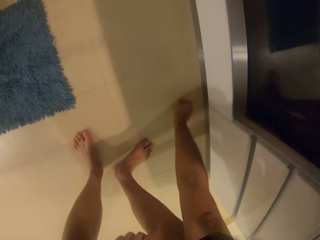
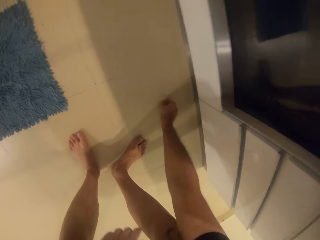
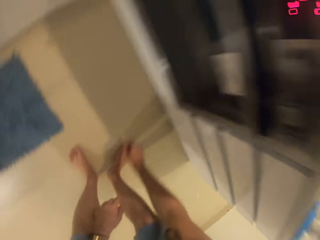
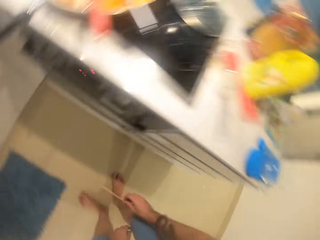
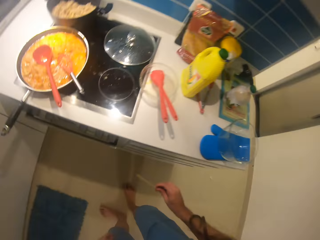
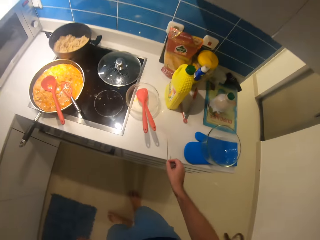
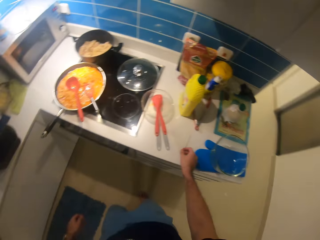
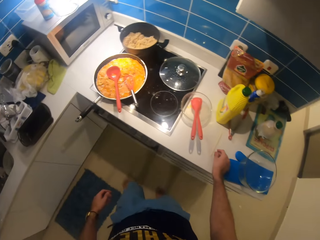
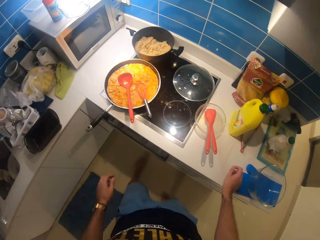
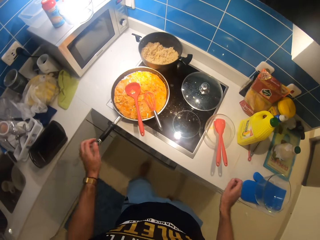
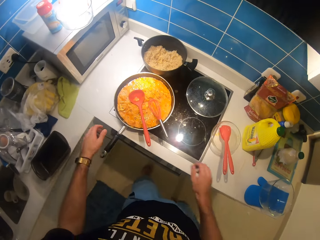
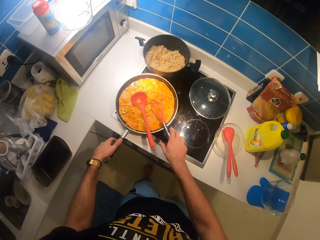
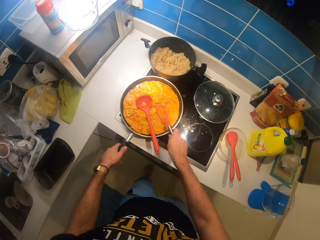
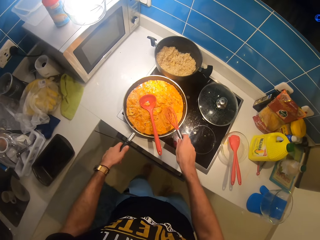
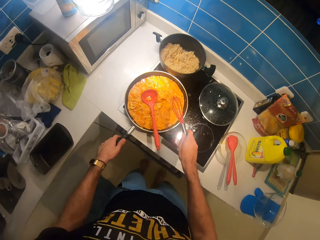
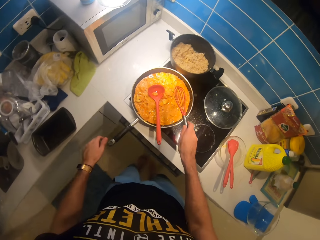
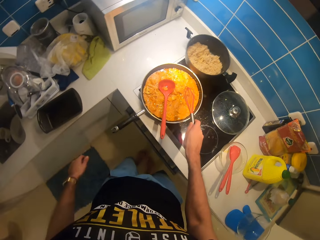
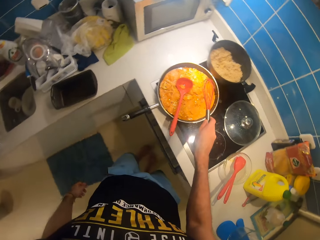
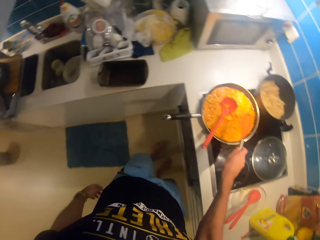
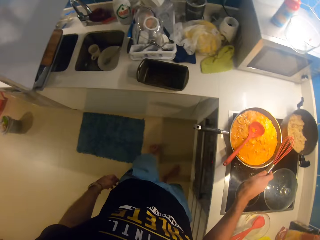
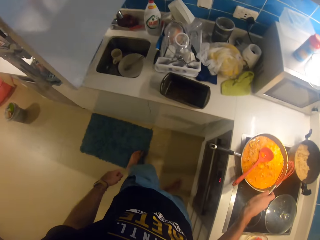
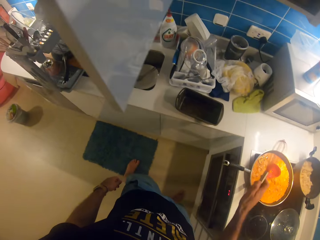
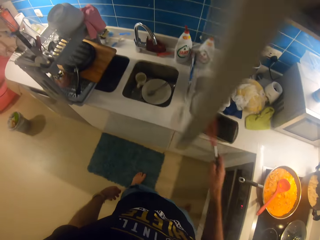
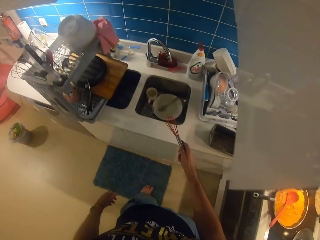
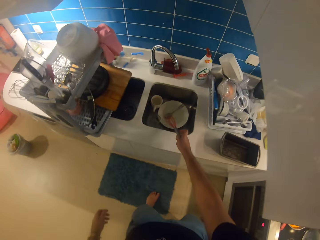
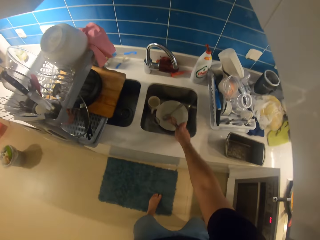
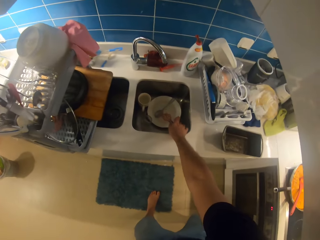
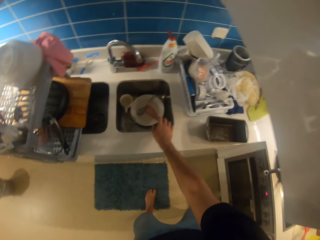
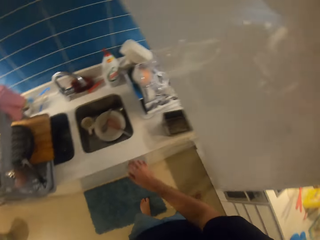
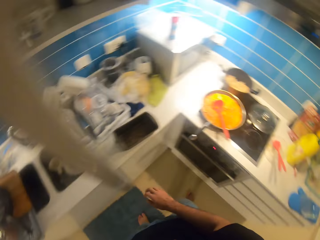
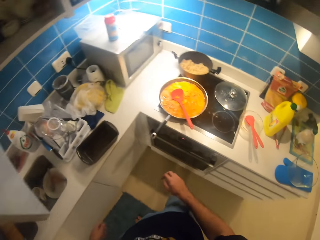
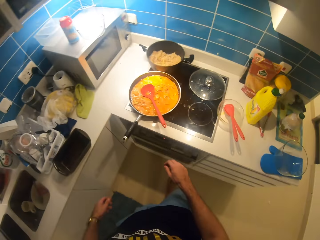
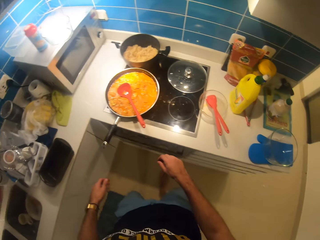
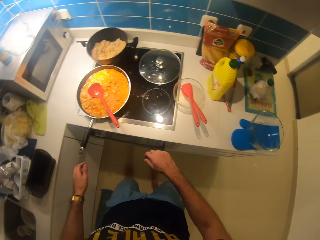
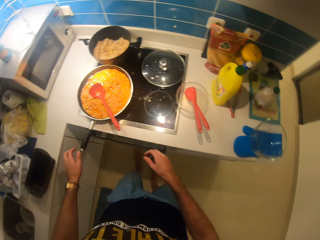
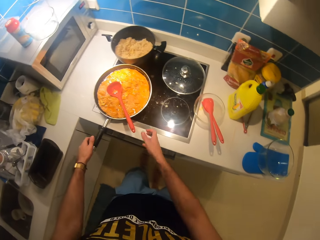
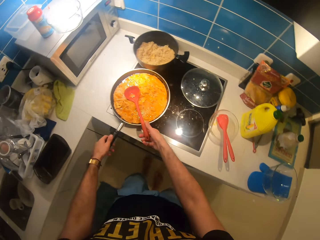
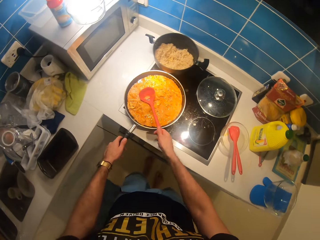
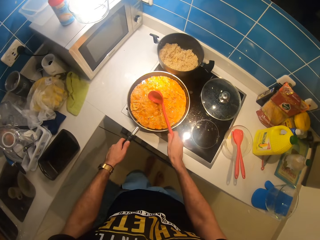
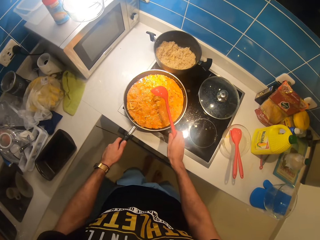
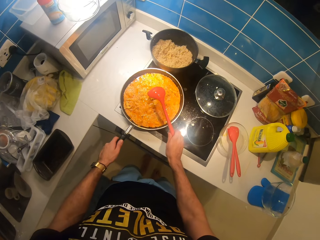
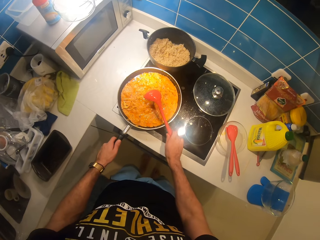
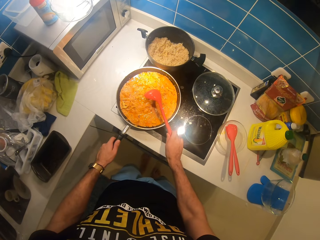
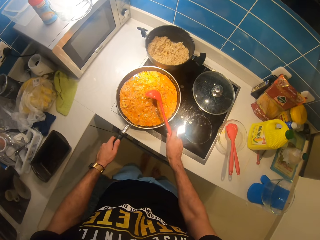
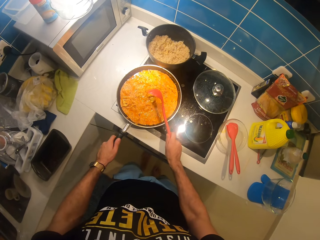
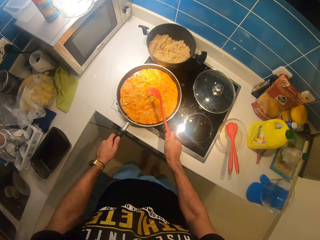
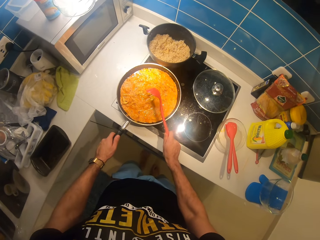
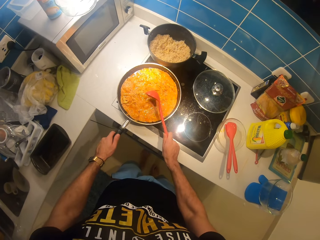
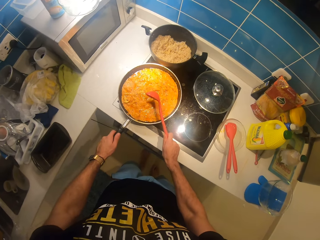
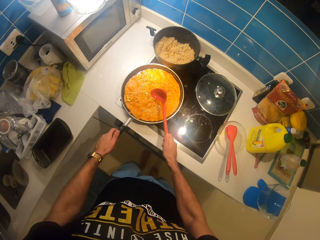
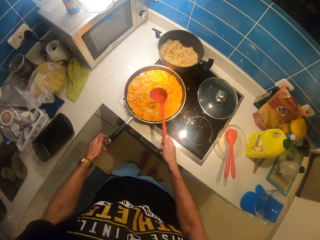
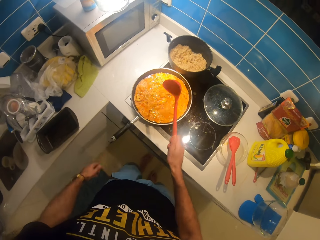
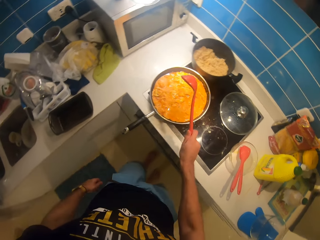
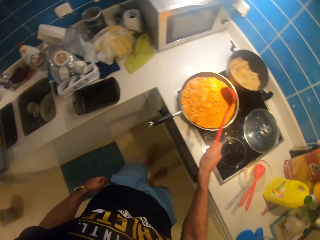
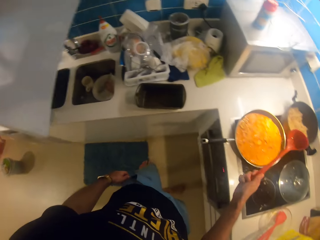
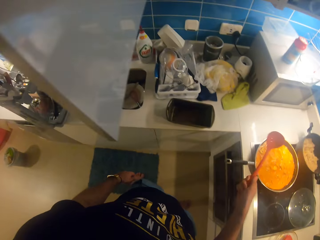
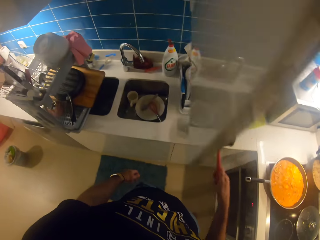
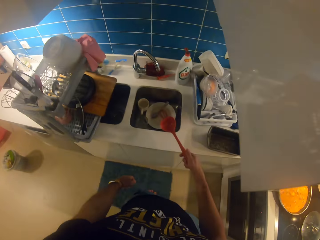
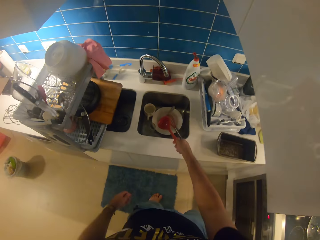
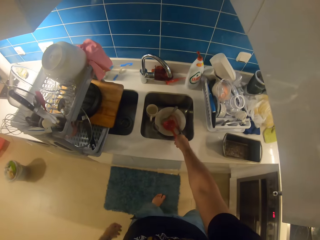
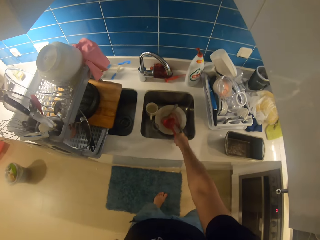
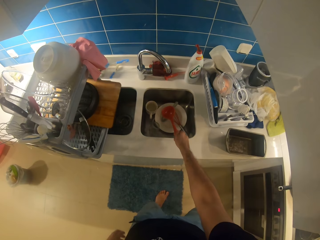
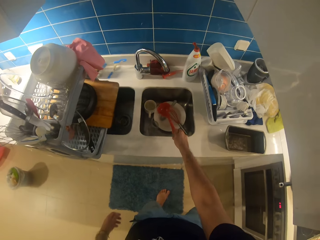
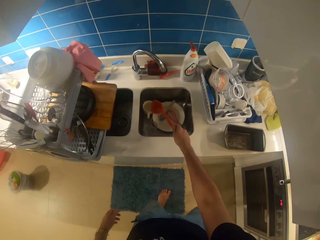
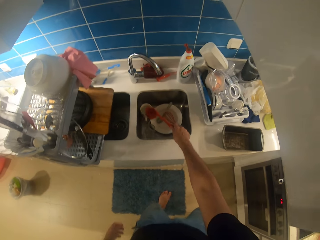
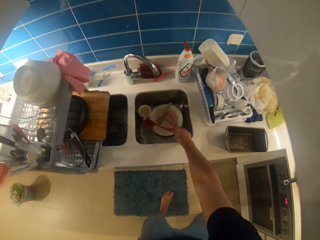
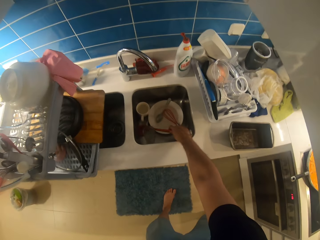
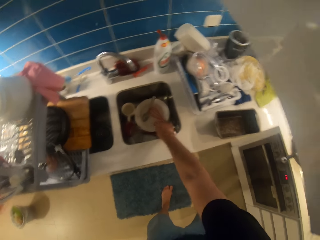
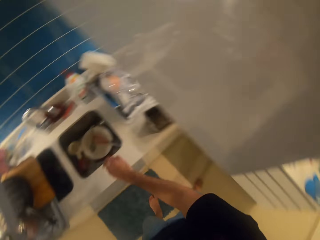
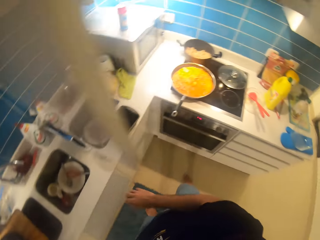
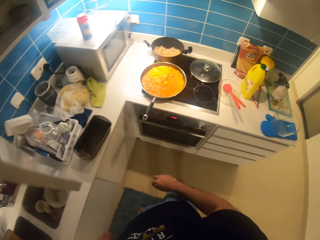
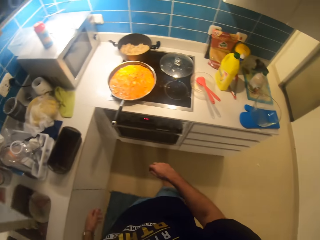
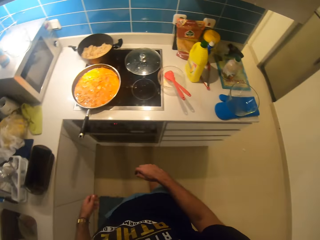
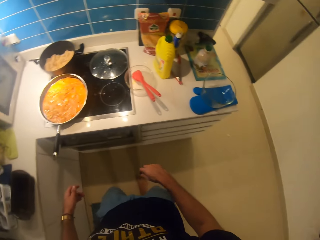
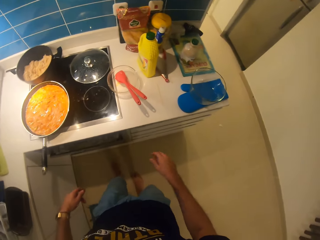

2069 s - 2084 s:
The camera wearer picks up a skewer. They pick up the whisk. They put the whisk in the sink. They pick up the serving spoon. They hit something in the frying pan with the spoon. They put the serving spoon in the sink.

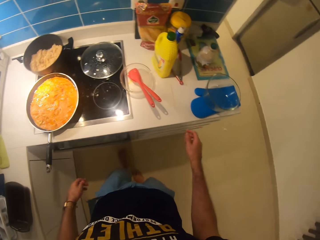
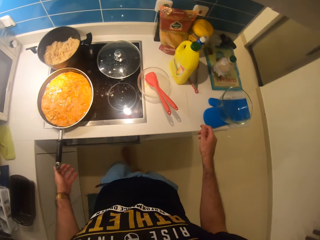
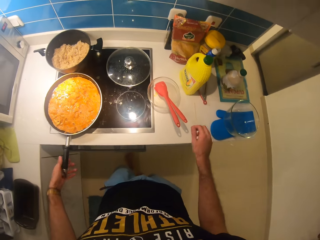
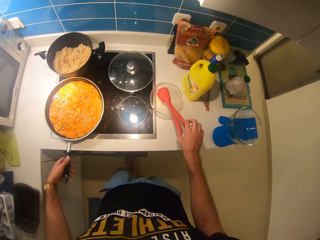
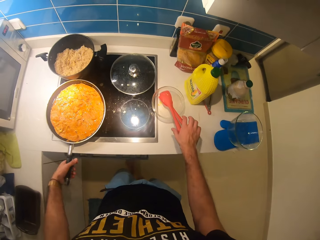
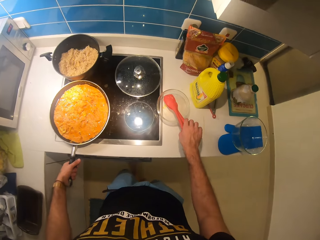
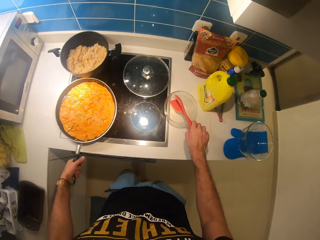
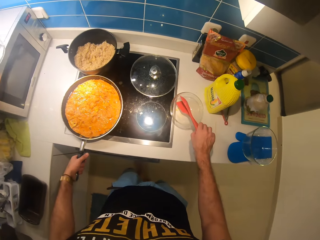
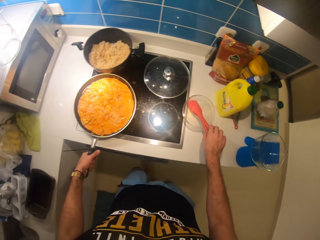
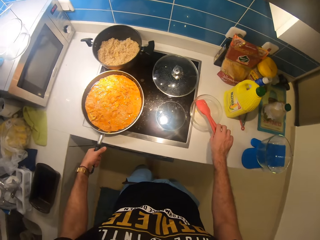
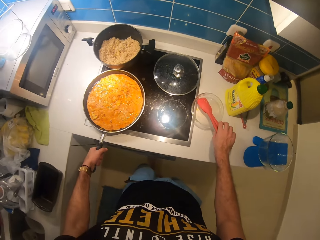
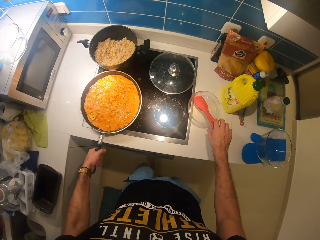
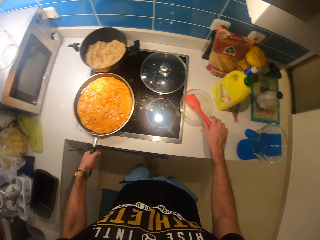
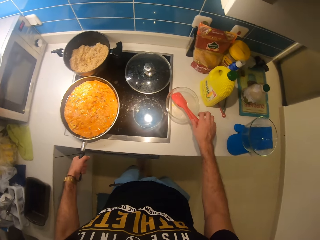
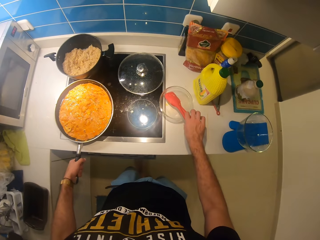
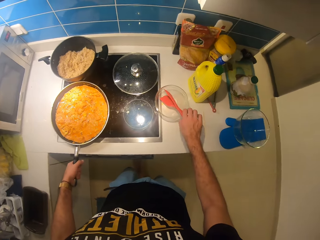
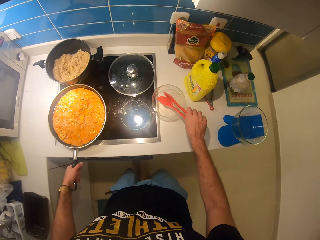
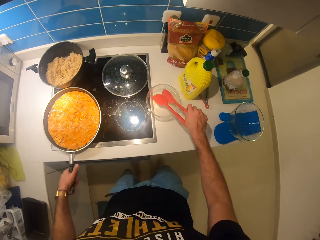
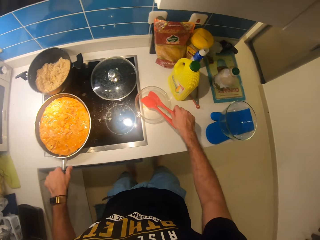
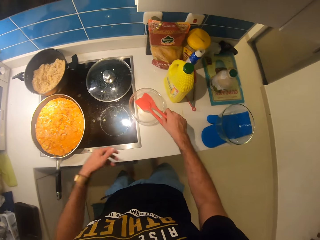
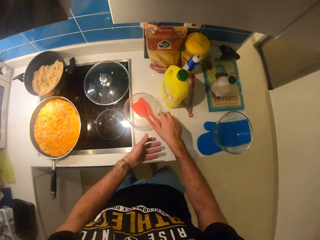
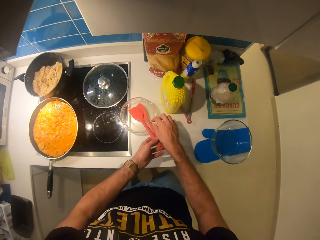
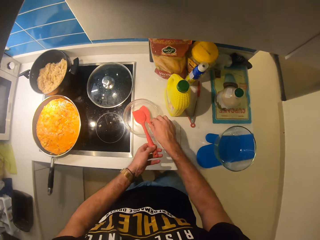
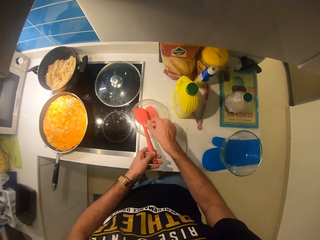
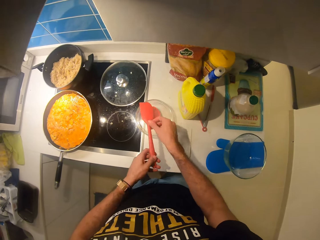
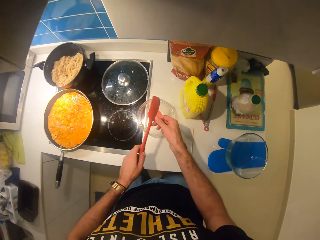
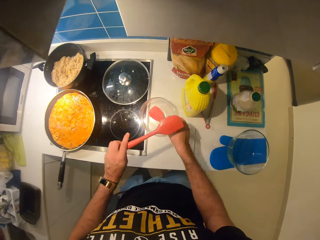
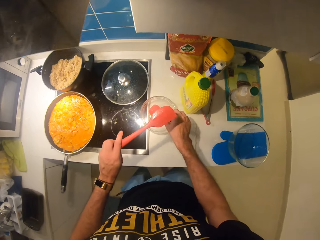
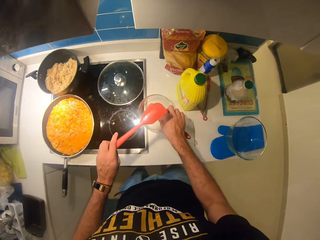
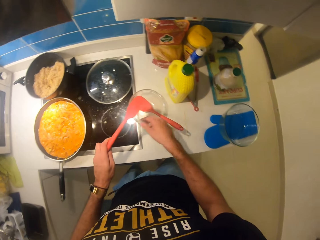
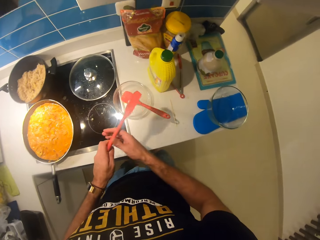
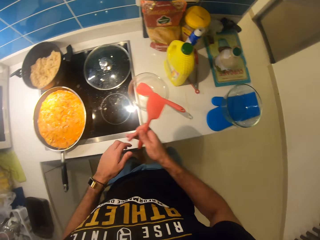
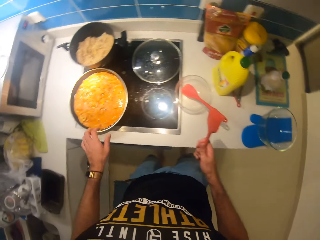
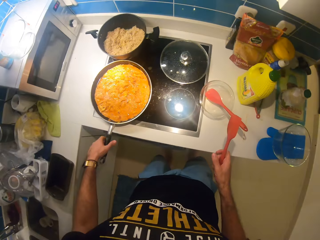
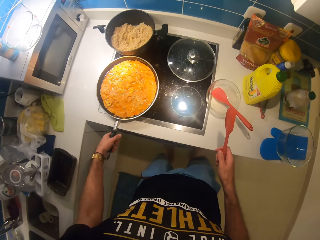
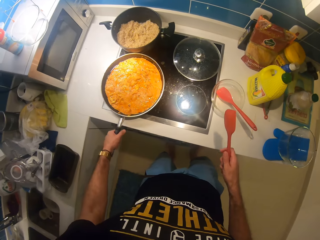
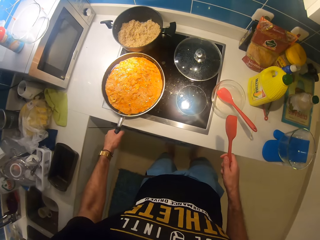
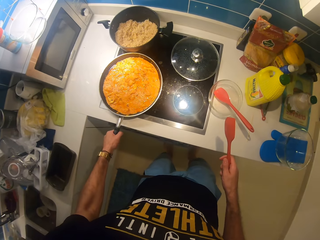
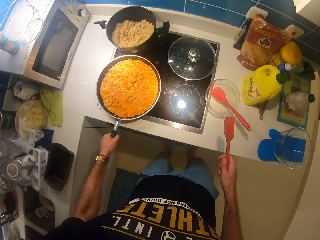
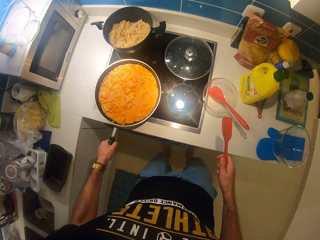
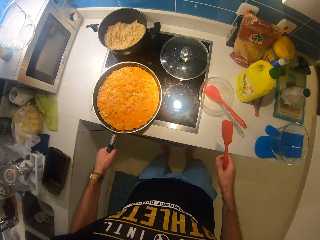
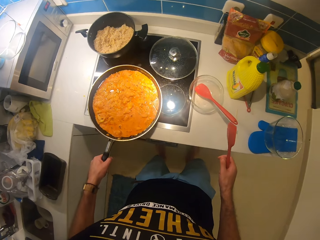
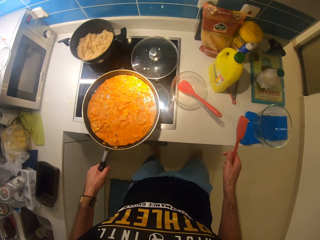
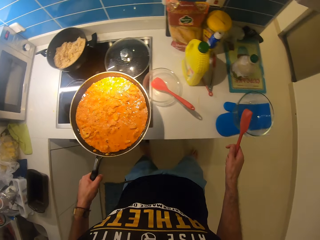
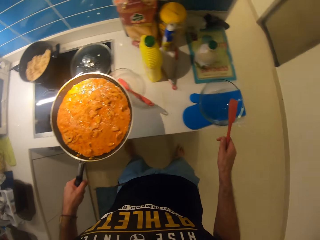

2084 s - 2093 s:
The camera wearer picks up a spatula. They pick up the flat spoon from the bowl. They pick up the pan.
